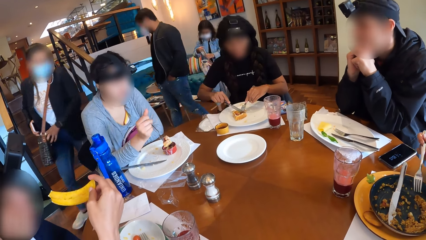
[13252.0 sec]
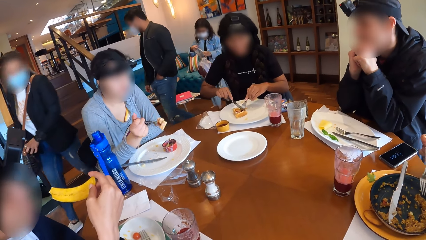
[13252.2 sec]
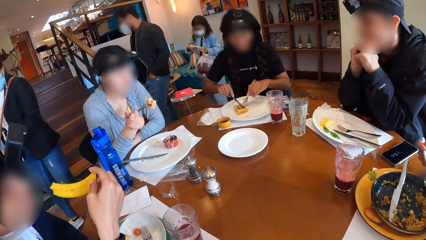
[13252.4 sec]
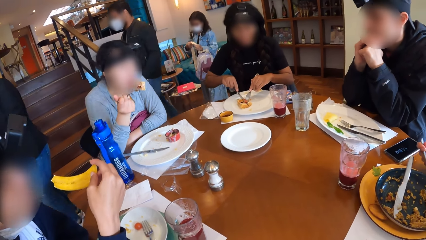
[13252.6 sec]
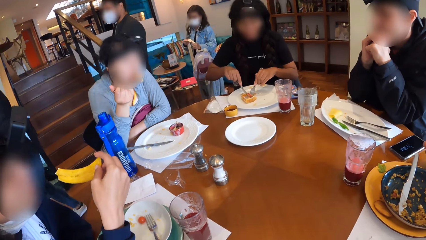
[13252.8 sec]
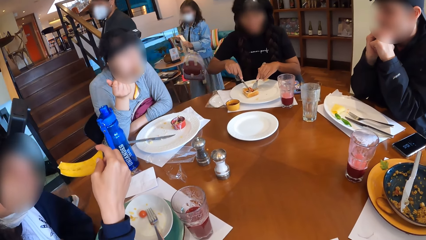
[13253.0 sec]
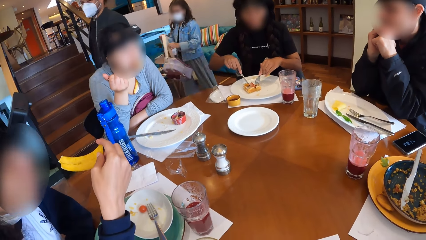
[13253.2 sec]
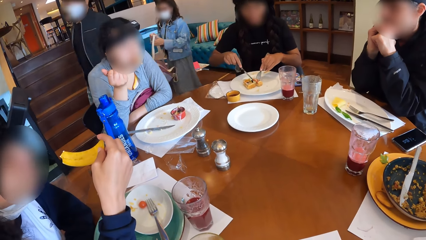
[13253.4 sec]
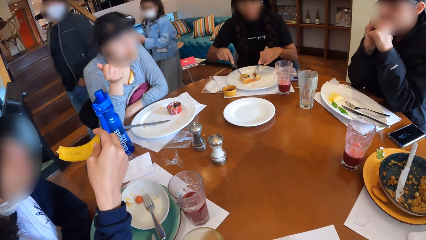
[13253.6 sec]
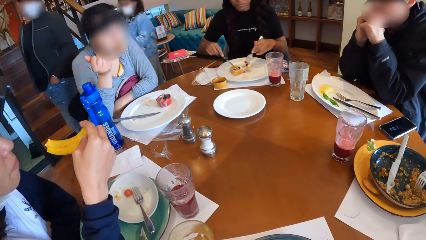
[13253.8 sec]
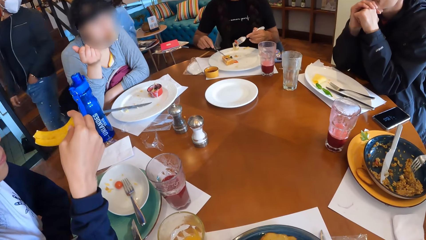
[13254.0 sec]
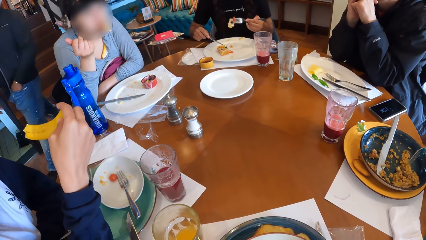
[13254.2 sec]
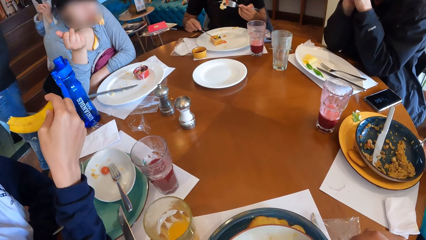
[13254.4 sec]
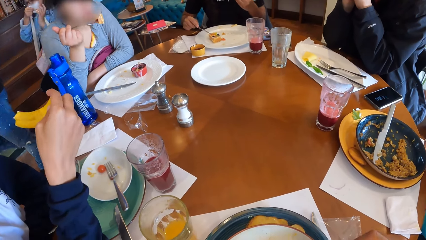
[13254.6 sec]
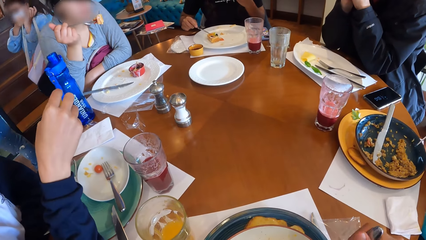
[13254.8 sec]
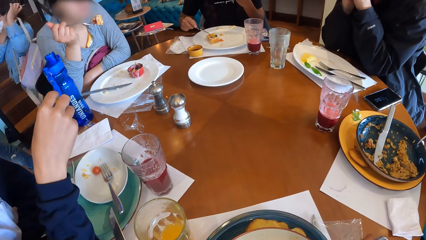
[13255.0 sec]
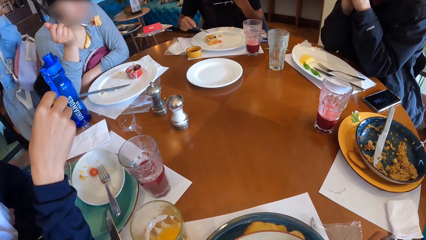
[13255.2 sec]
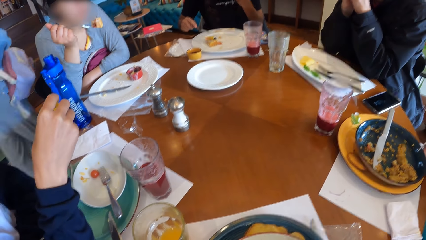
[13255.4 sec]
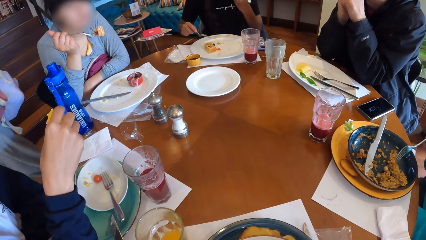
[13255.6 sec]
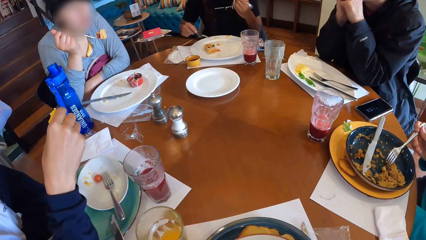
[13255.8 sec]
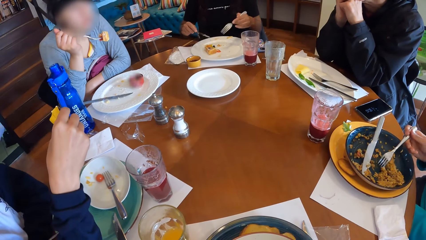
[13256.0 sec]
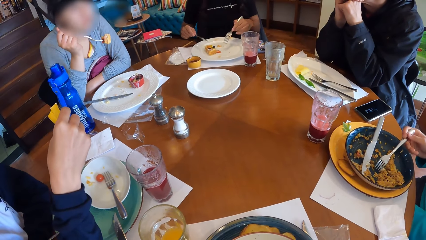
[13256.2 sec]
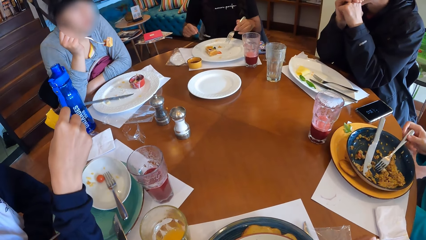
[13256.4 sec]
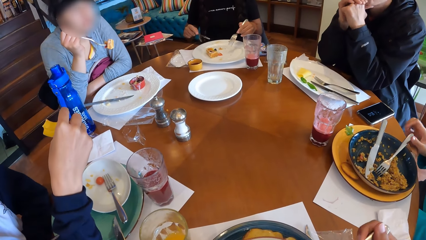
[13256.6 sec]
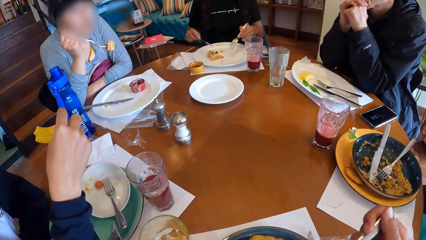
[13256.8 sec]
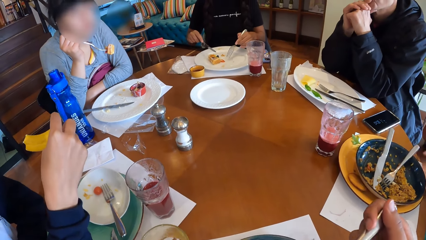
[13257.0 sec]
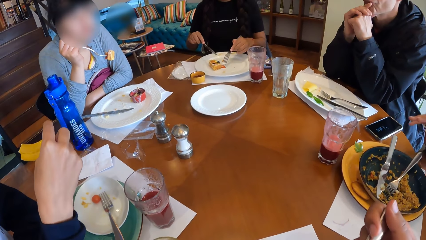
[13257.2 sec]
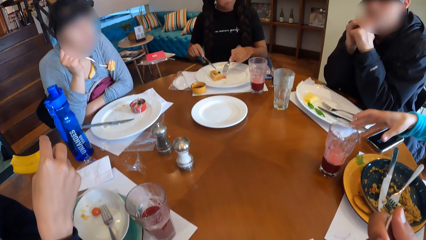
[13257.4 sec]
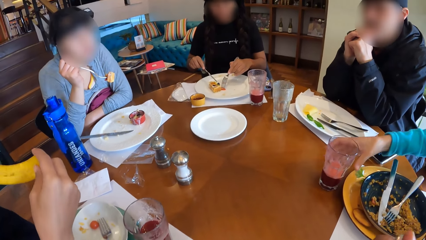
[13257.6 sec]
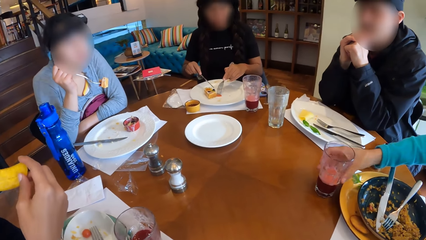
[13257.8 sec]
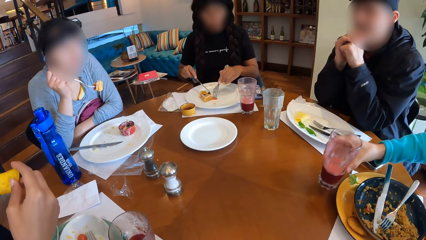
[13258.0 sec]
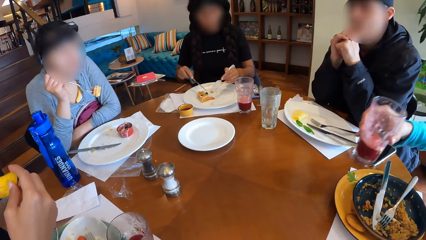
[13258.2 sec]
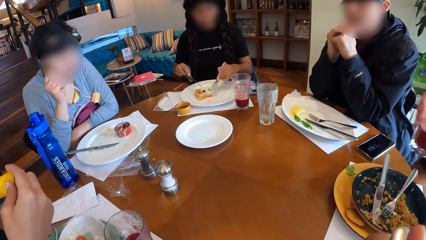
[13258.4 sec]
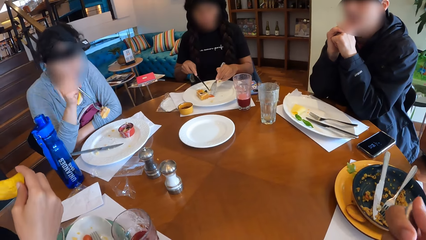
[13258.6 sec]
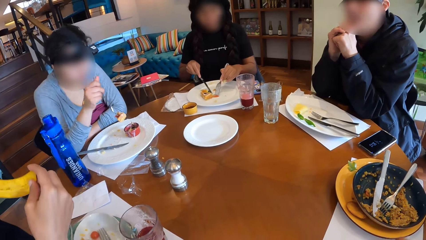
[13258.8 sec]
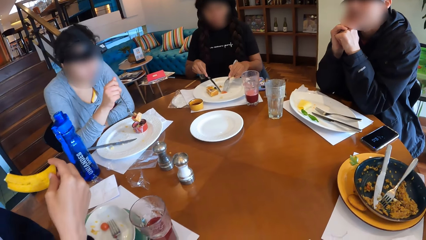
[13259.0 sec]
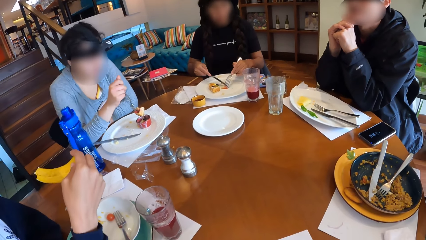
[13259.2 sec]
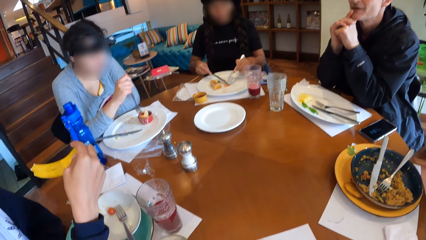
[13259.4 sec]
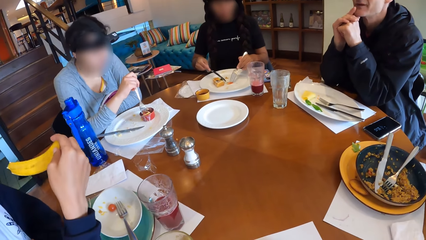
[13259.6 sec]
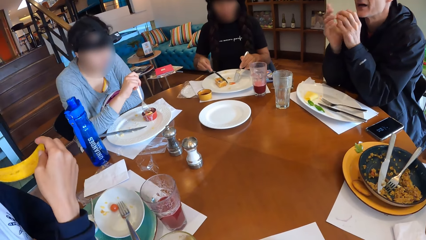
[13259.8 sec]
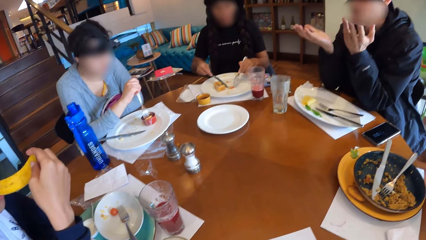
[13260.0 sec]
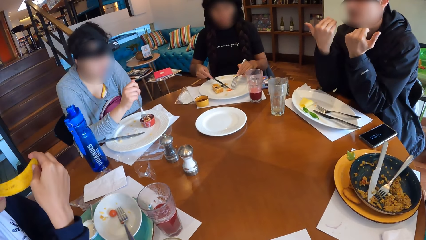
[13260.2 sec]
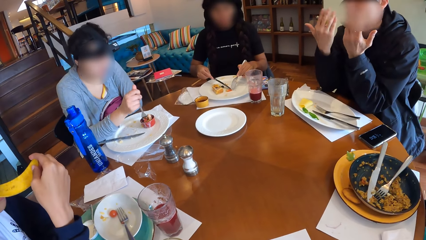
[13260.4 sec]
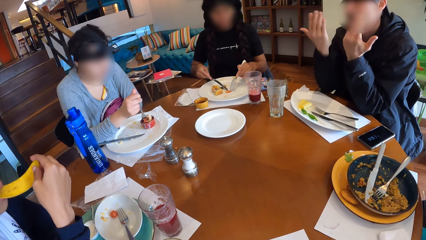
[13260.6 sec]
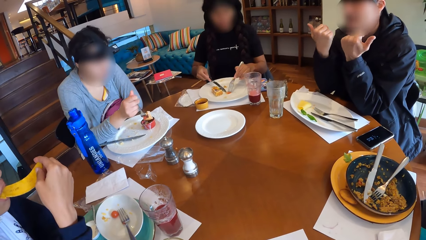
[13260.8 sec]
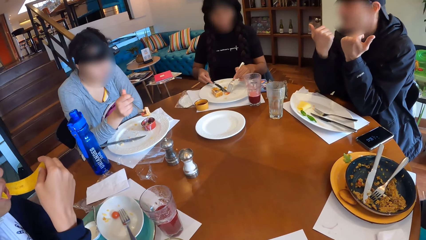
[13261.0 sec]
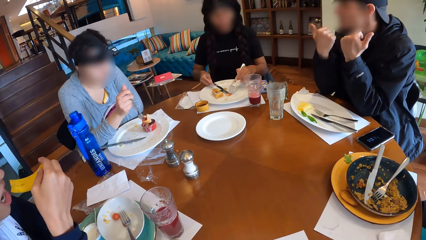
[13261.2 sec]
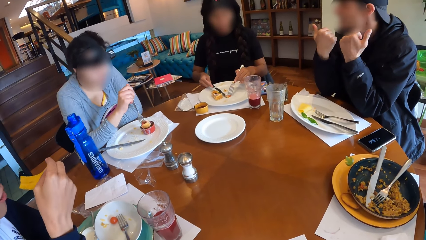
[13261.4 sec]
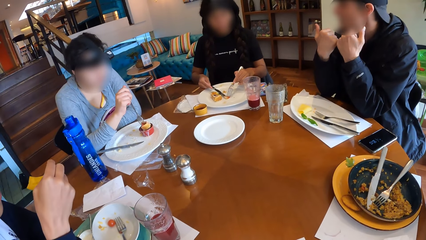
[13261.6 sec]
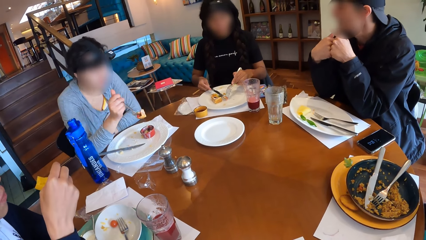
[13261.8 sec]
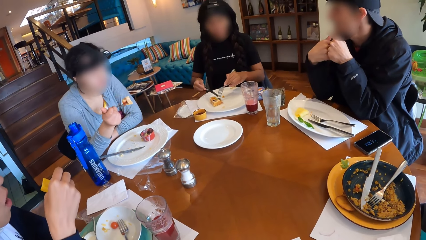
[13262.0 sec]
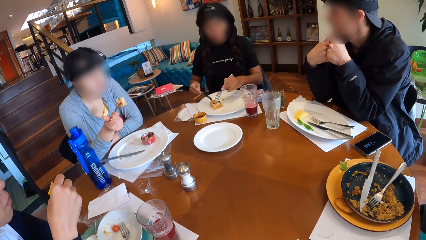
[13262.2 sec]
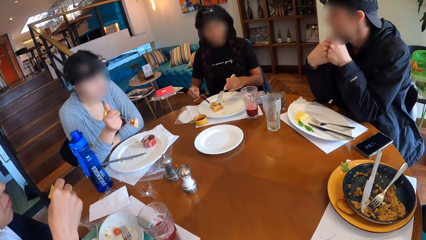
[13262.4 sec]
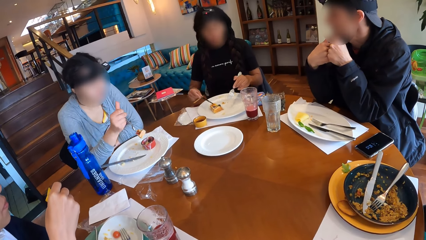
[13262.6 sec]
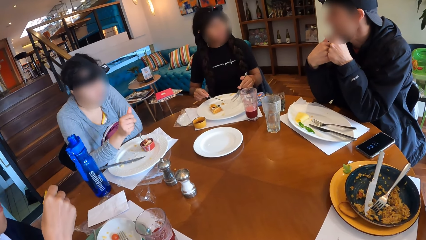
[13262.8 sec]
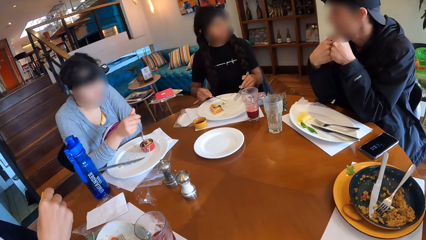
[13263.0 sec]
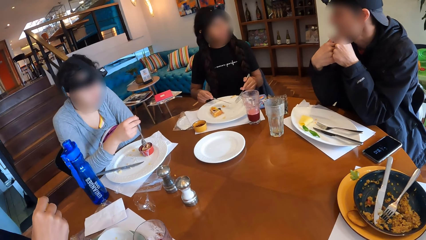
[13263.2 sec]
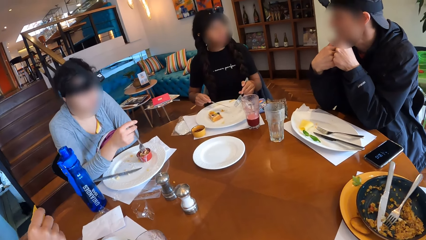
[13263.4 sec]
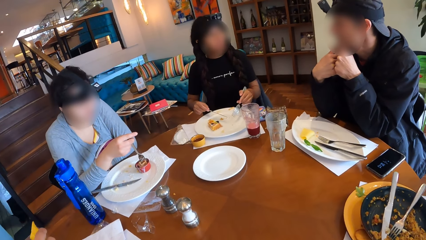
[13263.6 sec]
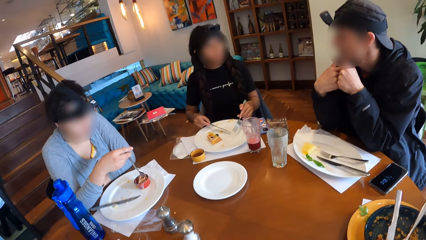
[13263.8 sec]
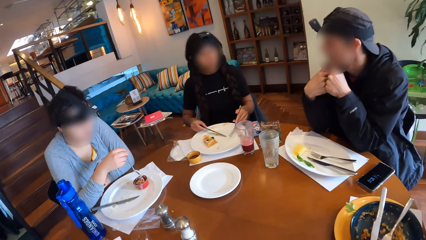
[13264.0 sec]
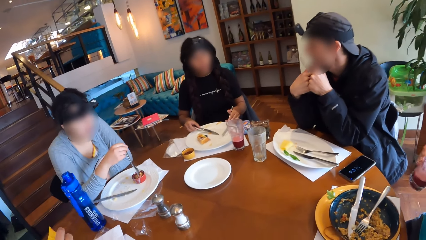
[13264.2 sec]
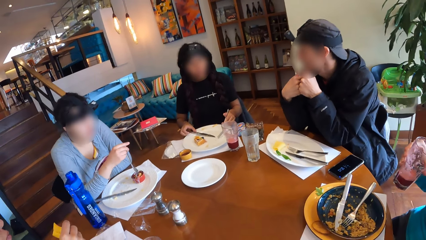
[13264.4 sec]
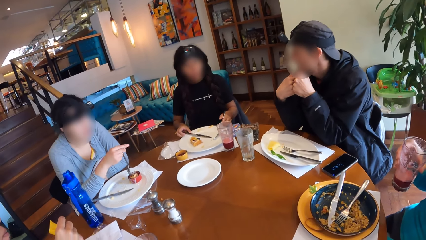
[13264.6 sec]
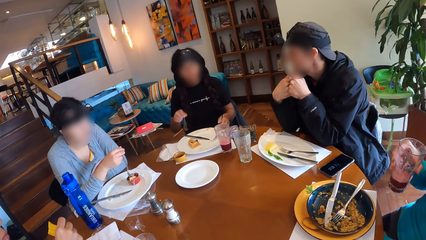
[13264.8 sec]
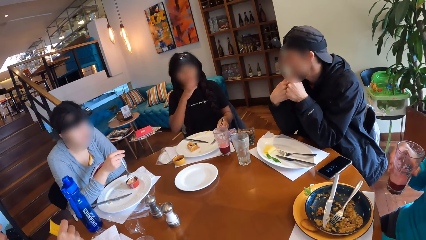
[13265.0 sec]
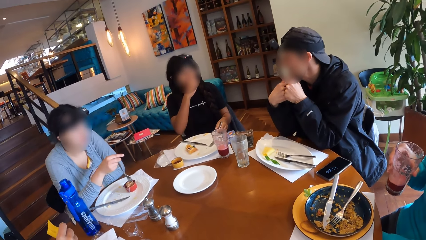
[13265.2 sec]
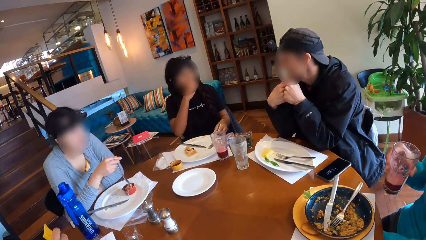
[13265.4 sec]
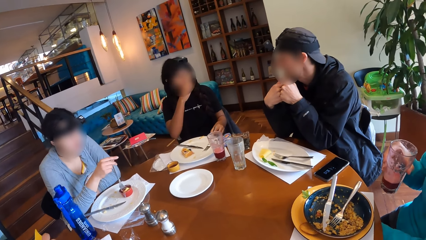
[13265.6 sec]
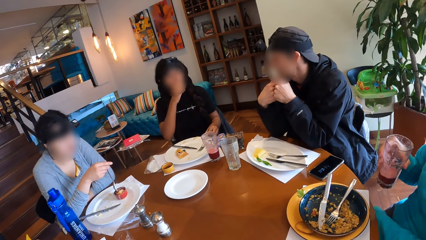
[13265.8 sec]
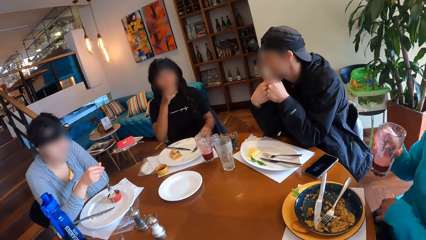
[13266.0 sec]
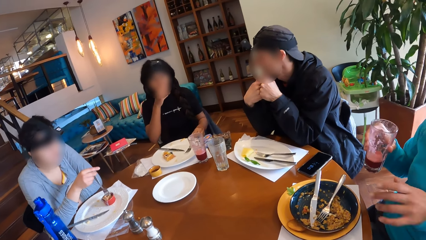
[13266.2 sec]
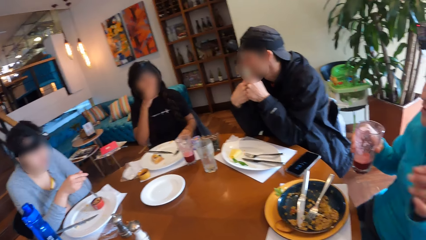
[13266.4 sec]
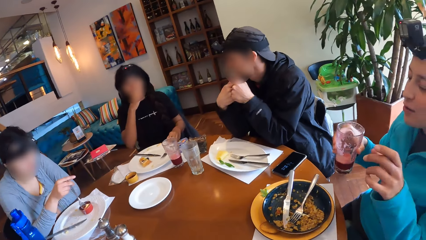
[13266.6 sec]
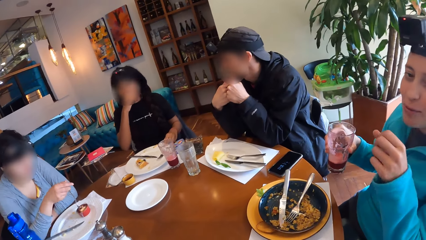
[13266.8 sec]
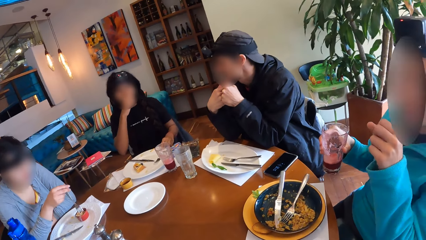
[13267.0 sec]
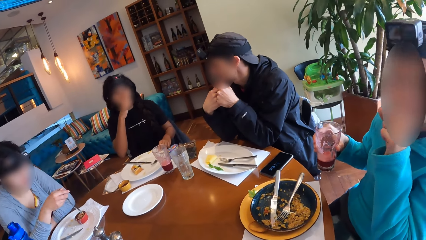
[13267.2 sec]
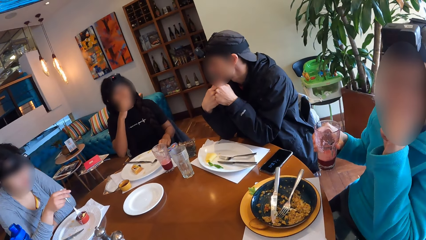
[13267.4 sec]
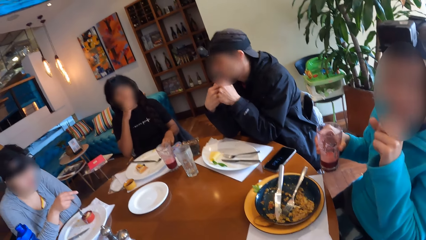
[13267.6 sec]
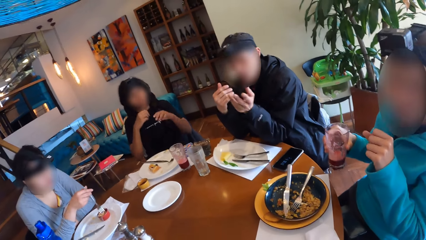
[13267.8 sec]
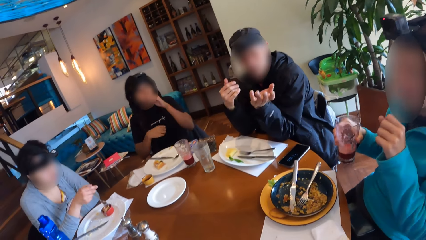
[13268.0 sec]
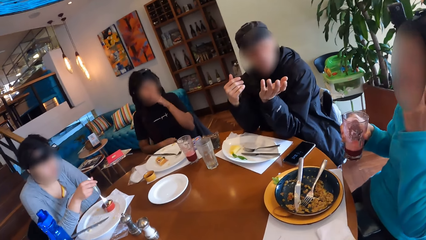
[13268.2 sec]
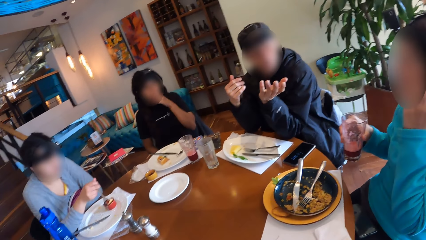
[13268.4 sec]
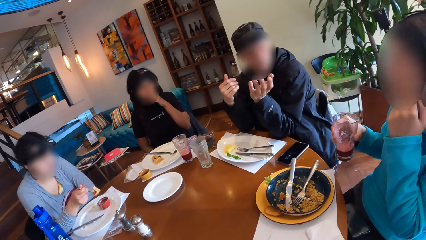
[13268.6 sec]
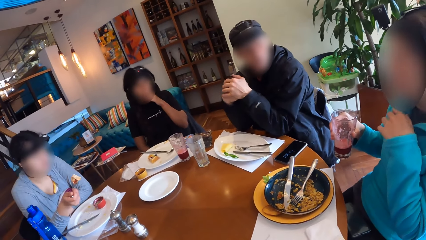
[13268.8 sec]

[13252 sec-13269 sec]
The woman puts the waffles in her mouth with the fork in her right hand. The man drops the fork in his right hand in the plate and picks a cup of juice from the table with his right hand. The woman inserts the waffles into a container of sauce on the table with the fork in her right hand. Another woman drops the knife in her right hand into the plate on the table. The man talks to the camera wearer.
